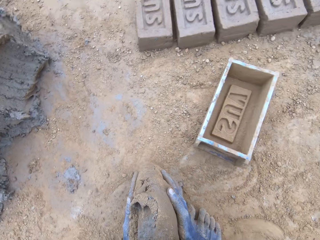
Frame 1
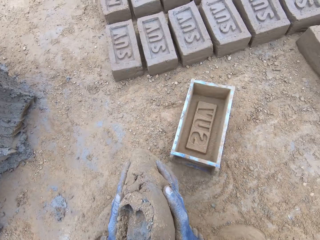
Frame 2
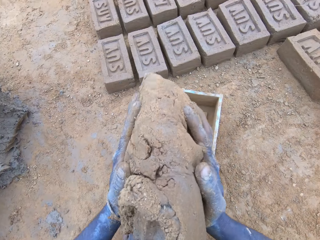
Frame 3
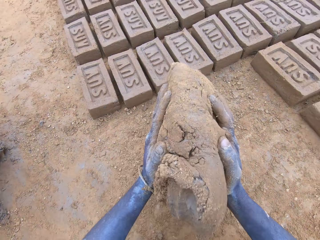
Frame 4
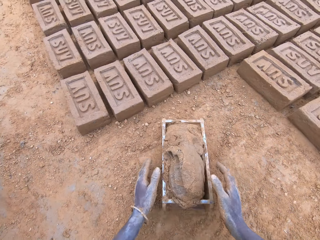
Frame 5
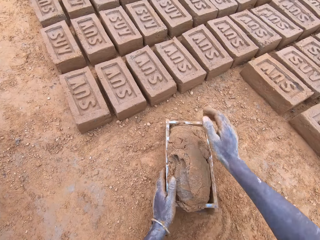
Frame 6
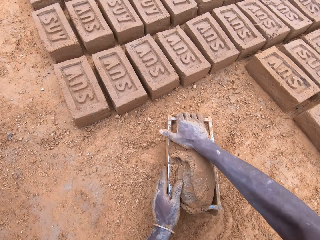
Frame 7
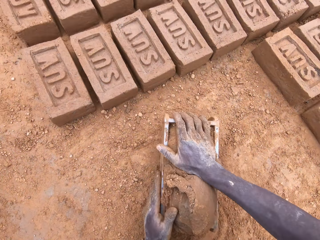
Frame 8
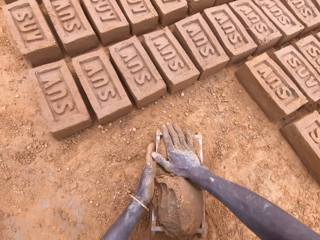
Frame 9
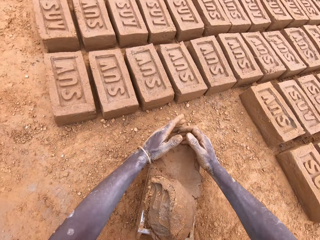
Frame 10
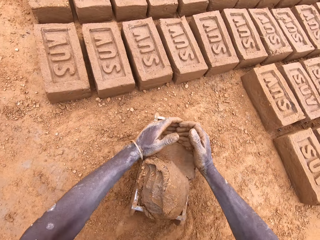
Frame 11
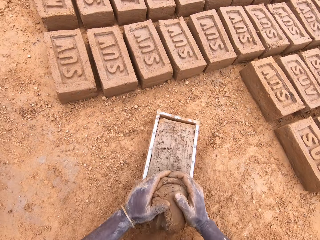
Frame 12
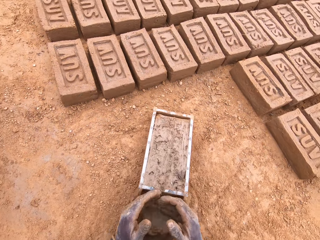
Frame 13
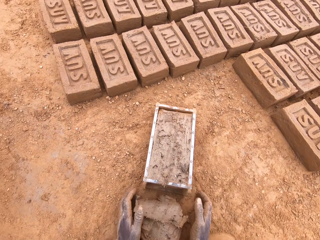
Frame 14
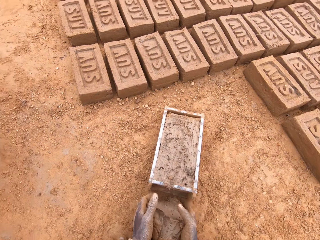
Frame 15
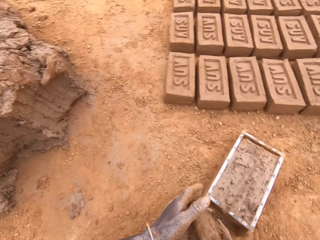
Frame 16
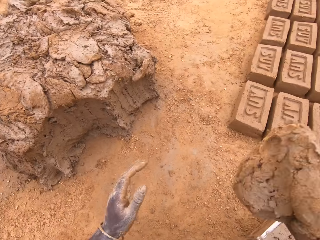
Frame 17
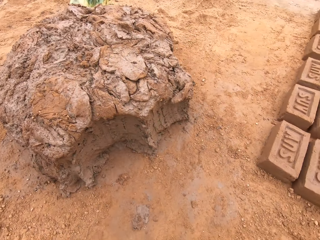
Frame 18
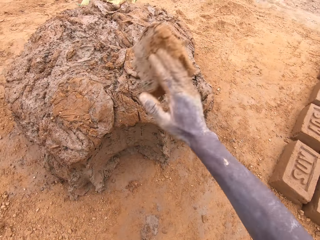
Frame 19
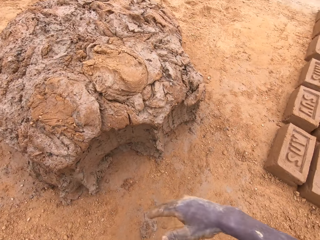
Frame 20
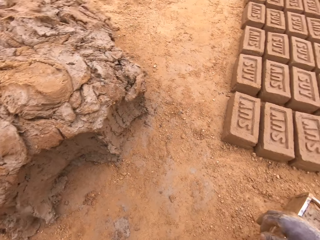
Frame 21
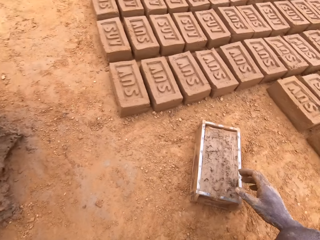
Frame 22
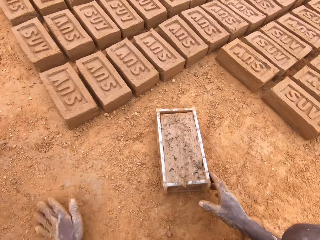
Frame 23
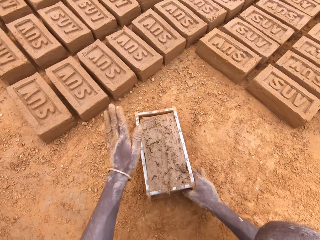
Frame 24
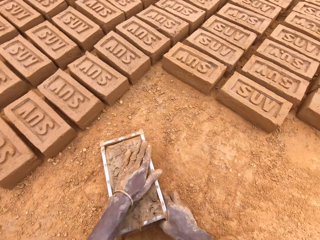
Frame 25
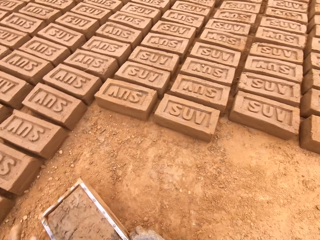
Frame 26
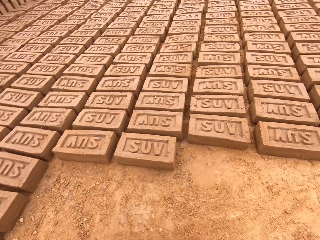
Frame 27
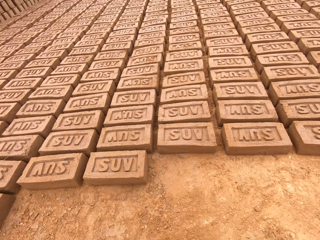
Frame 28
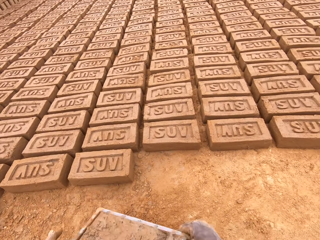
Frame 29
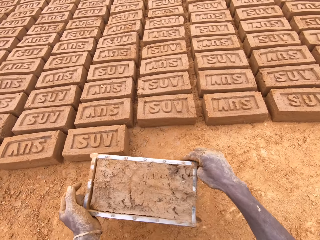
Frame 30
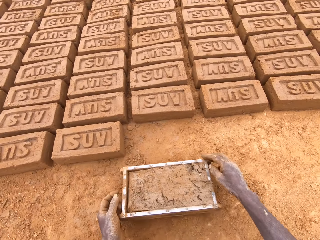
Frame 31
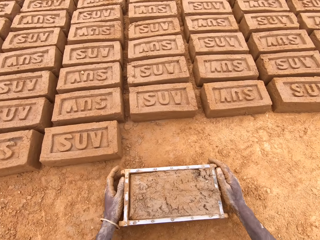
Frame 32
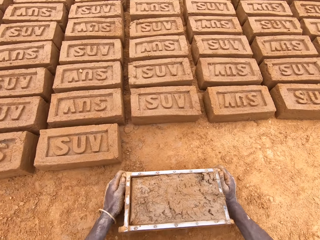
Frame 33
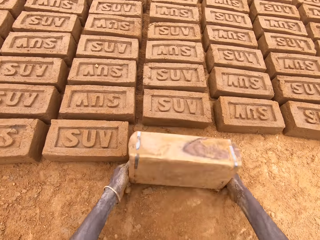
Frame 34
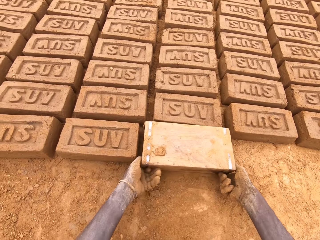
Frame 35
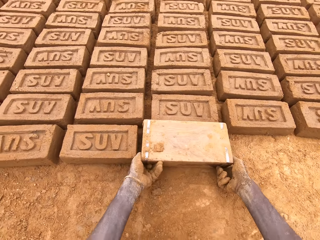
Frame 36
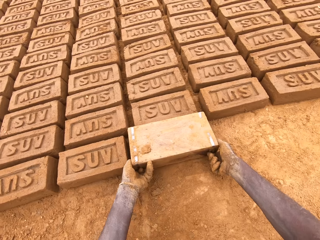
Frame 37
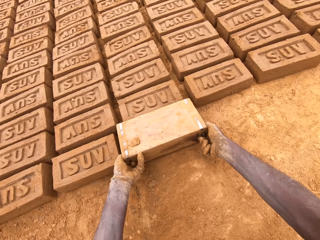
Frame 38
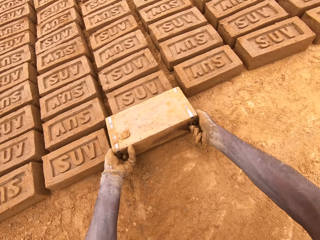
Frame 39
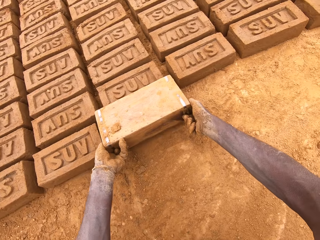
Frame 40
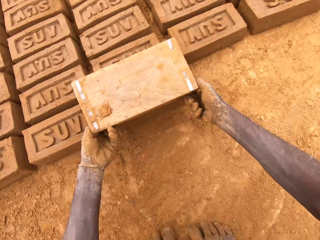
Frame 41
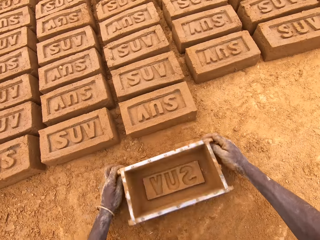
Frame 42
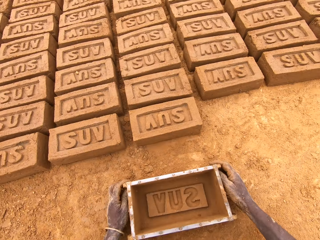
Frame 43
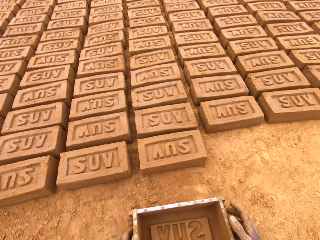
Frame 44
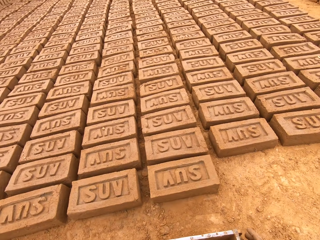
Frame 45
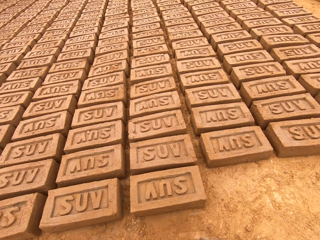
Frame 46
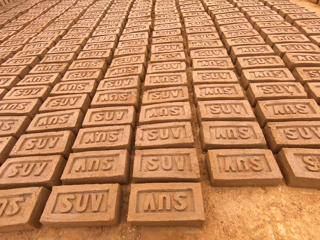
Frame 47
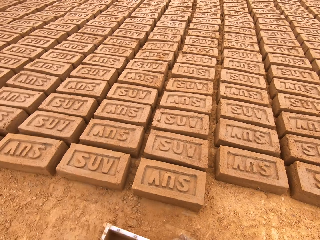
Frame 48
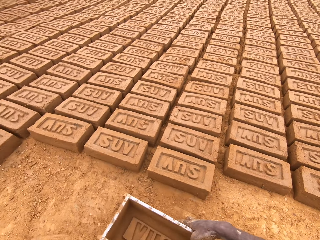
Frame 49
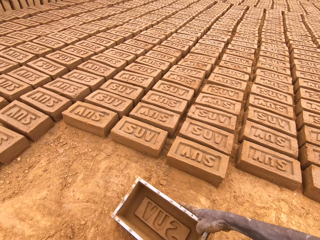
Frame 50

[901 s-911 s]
The camera wearer puts mud or clay in a brick mould or box. They press the clay in the box, level the clay in the box, and cut the mud in the brick mould. They throw the mud on the heap of mud. They move the box. They put the mud in the brick mould.

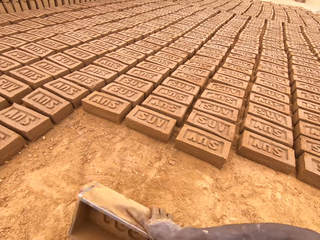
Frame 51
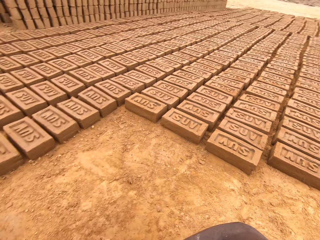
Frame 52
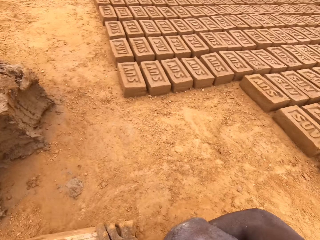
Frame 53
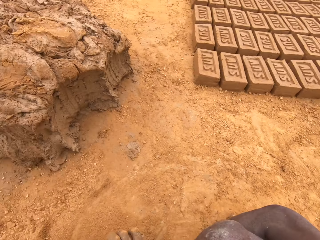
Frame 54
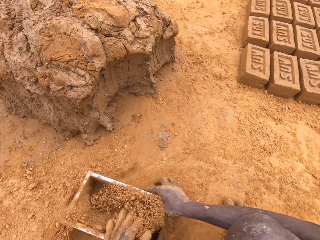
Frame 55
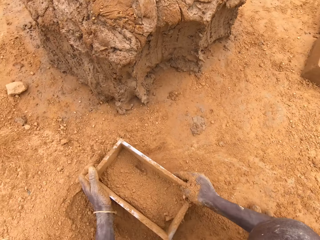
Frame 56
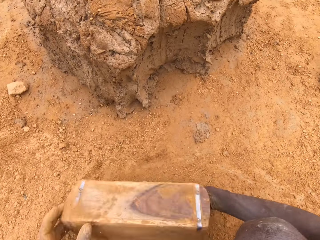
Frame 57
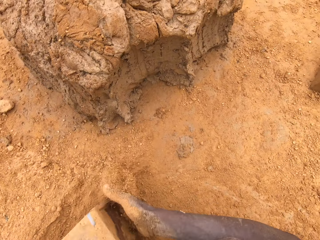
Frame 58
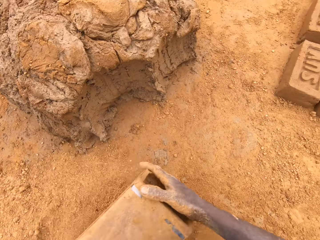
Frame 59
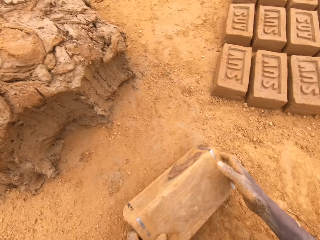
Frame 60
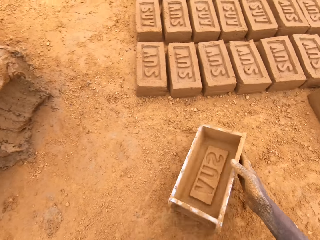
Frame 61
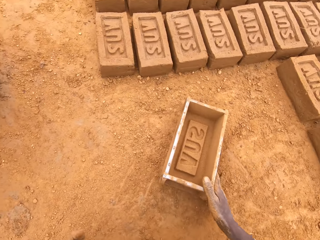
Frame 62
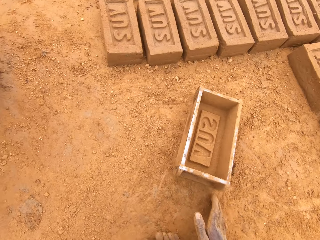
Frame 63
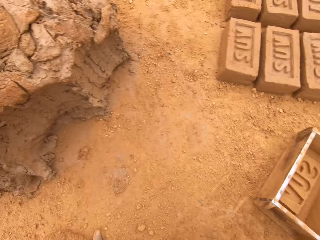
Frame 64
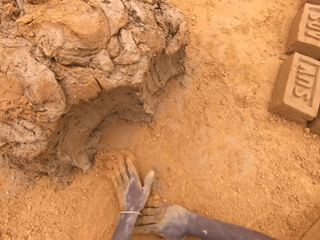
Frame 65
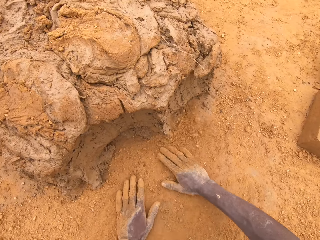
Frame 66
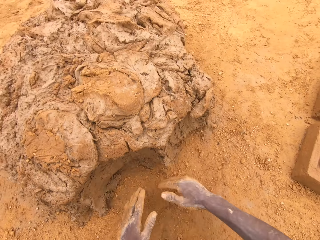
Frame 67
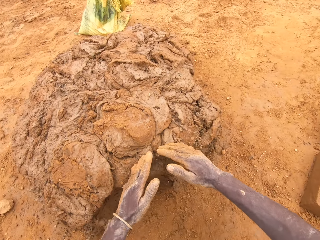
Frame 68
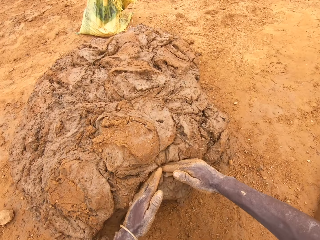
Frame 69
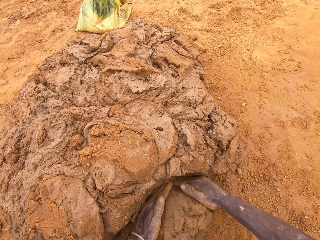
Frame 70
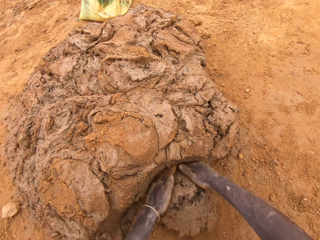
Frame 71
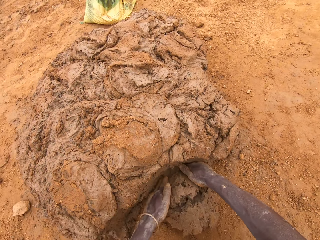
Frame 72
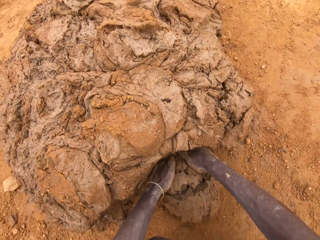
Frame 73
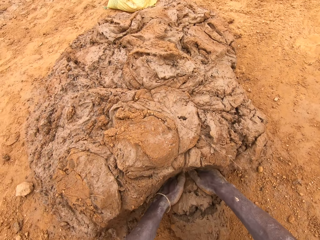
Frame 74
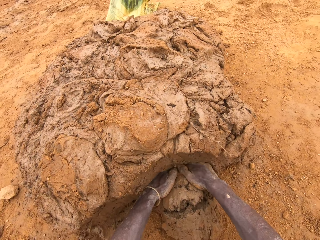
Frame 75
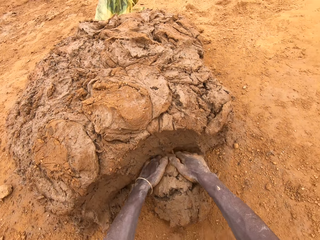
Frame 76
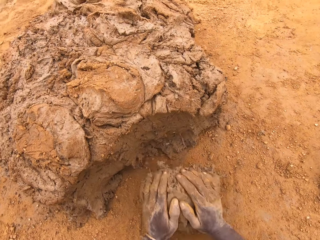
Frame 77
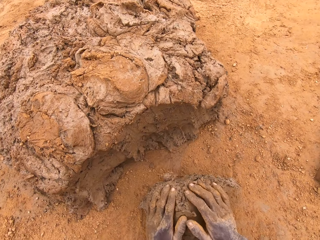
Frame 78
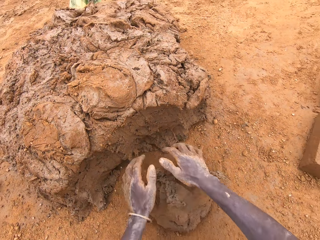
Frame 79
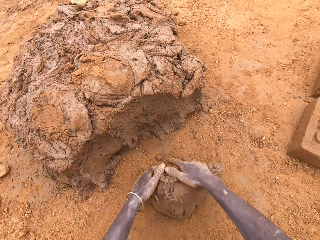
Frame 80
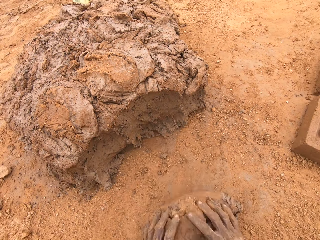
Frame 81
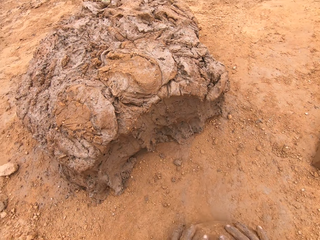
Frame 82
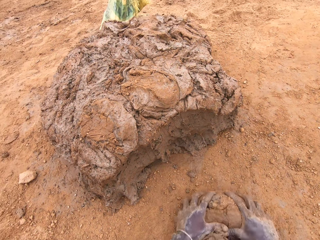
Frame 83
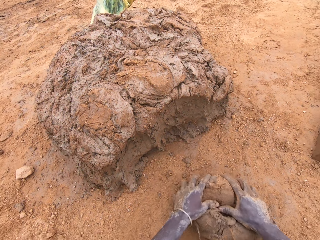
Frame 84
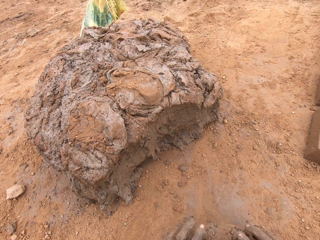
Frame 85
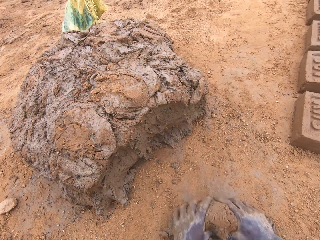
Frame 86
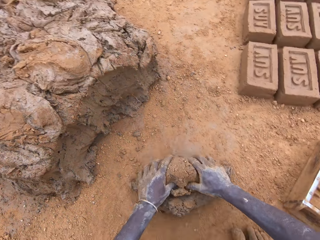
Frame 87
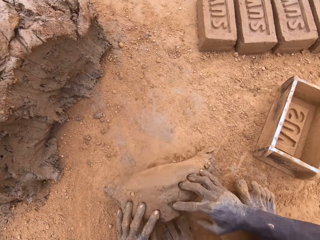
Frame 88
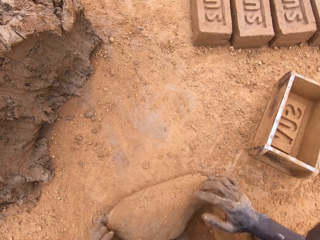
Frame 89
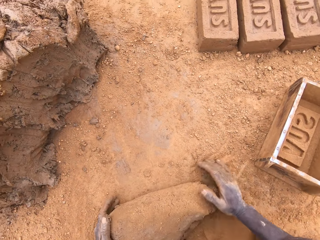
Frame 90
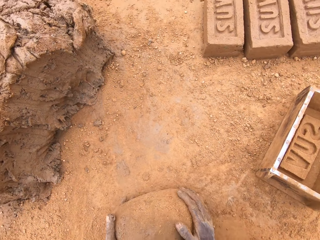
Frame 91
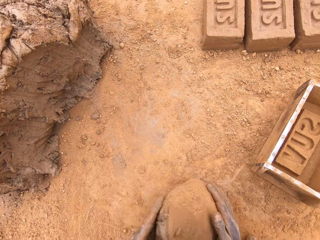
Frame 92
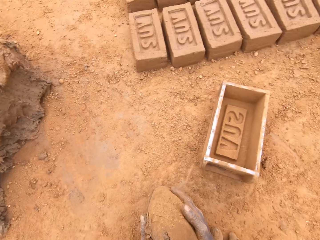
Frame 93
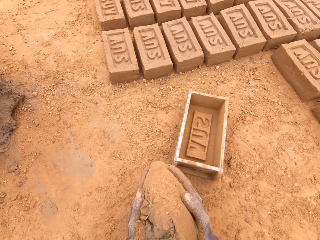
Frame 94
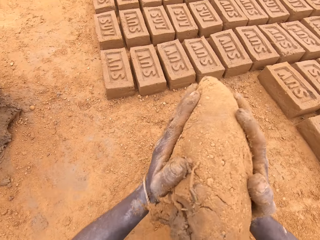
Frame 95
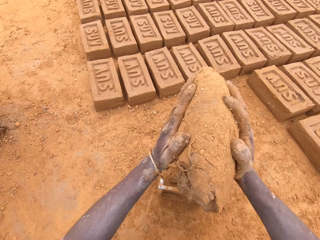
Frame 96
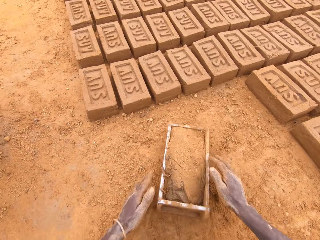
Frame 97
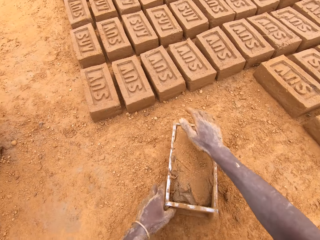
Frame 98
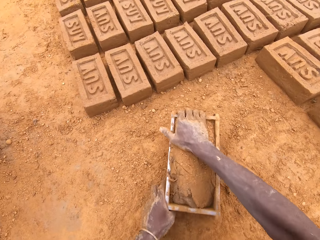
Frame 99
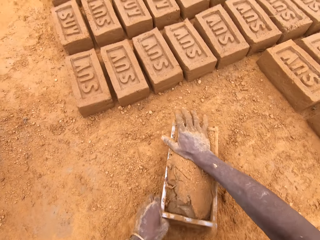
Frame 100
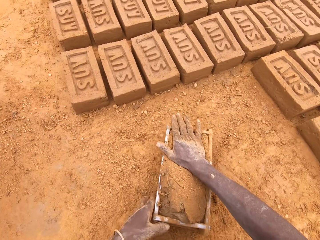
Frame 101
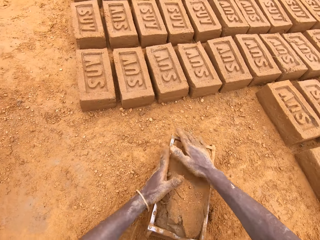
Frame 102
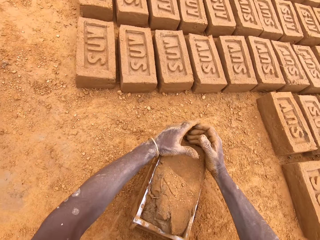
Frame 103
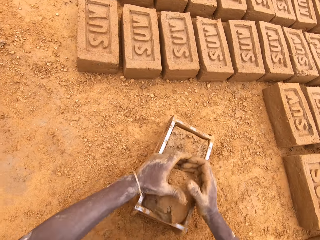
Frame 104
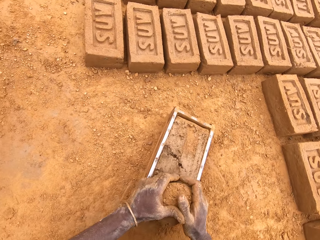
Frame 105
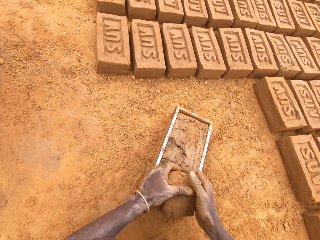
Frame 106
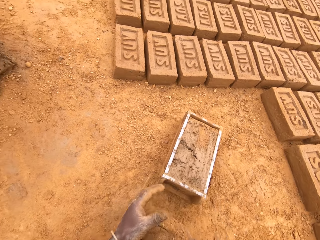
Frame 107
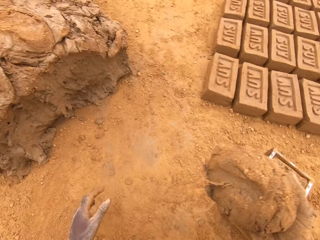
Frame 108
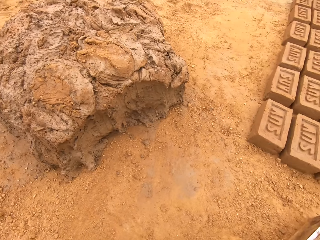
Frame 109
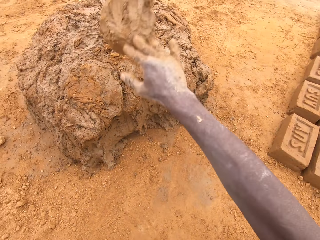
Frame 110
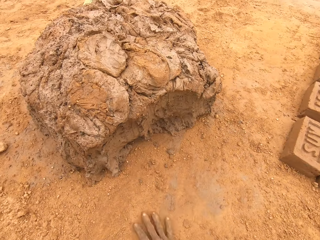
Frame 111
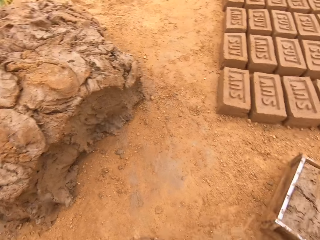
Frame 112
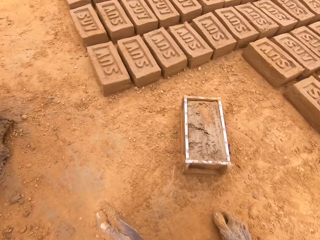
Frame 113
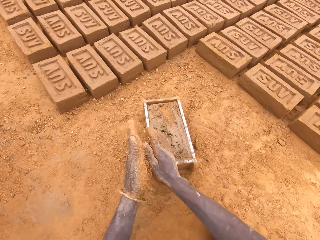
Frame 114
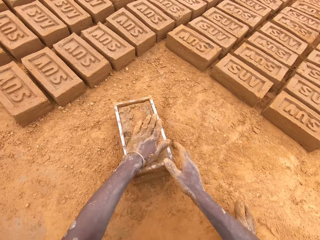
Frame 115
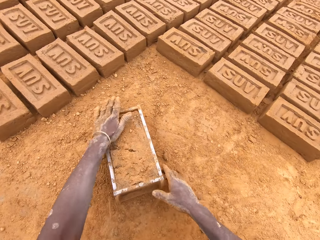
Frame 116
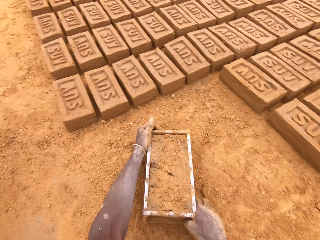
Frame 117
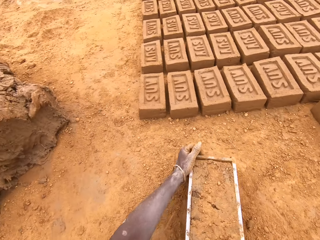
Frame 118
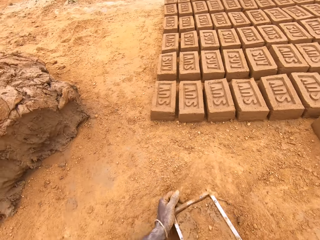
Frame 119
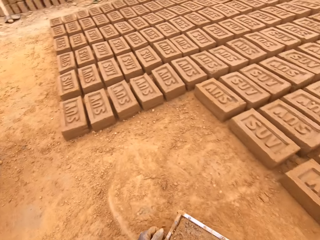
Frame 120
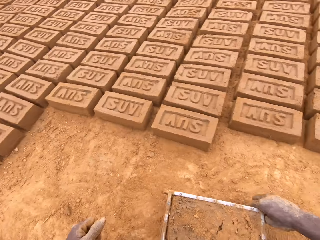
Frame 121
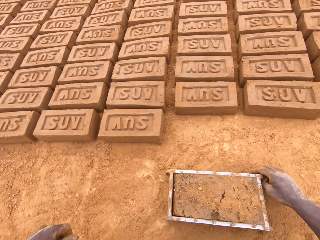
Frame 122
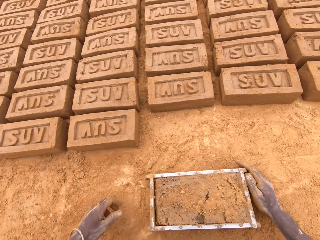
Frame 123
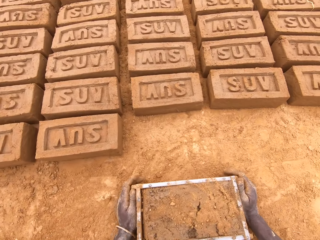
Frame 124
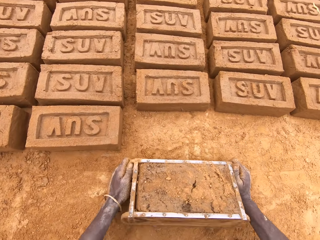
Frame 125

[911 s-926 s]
The camera wearer puts sand in a brick mould or box. They pour the sand from the brick mould. They move the box. They rub hands on the ground. They cut mud from the heap of mud. They scoop clay with the hands. They mould the mud on the ground. They put the mud in the brick mould. They press the clay, level the clay, and cut the mud in the brick mould. They throw the mud on the heap of mud. They move the box.
